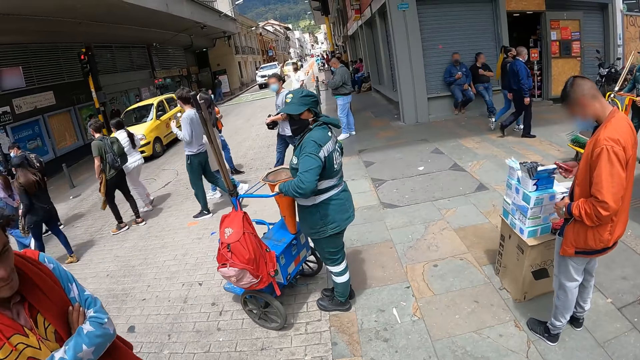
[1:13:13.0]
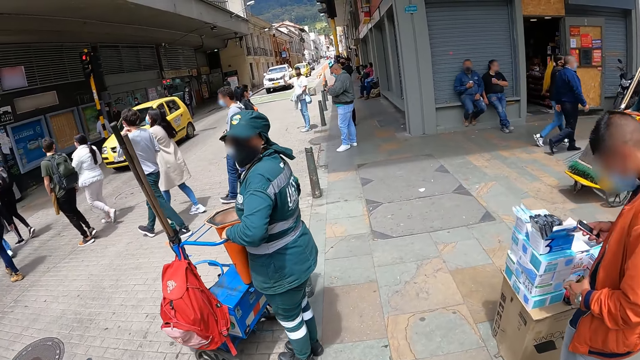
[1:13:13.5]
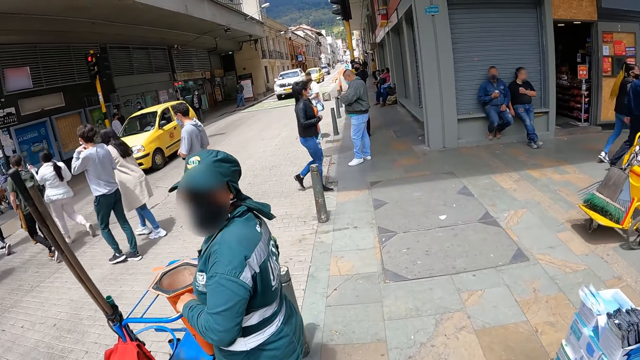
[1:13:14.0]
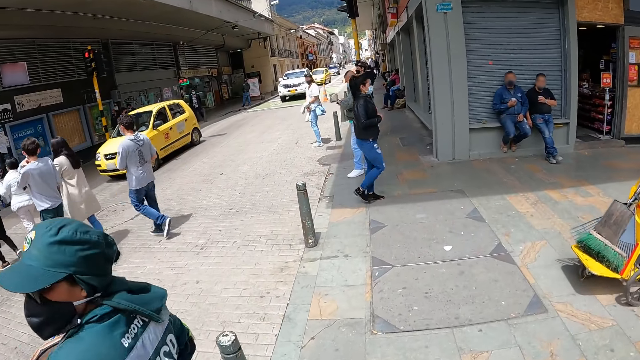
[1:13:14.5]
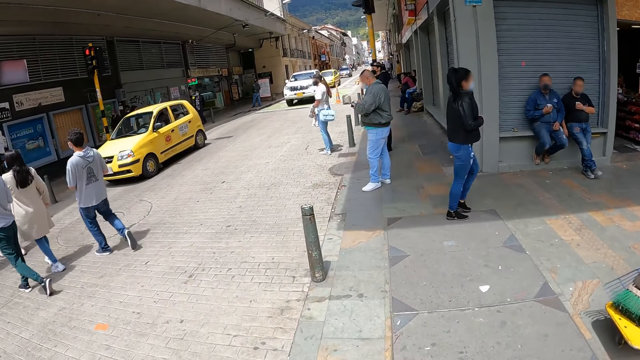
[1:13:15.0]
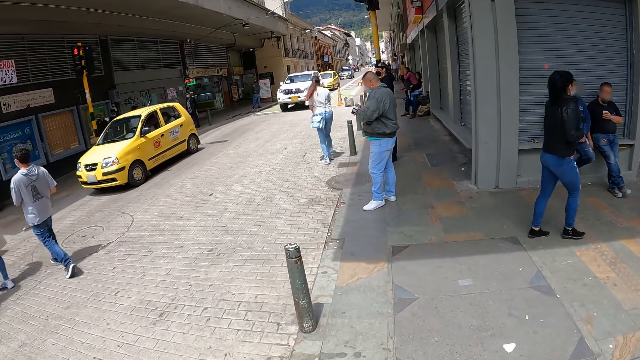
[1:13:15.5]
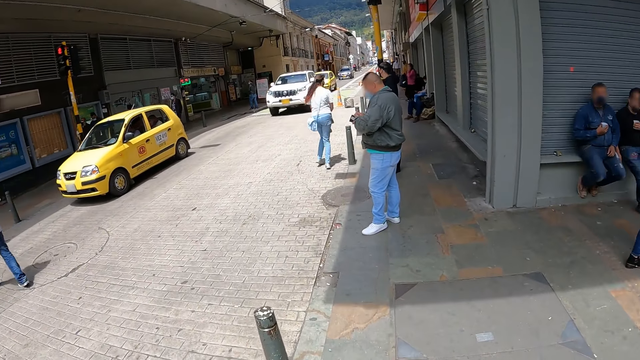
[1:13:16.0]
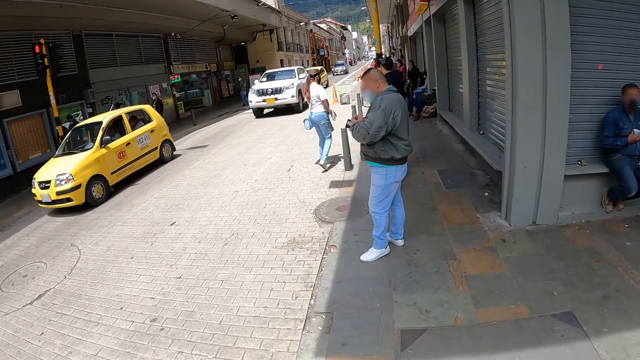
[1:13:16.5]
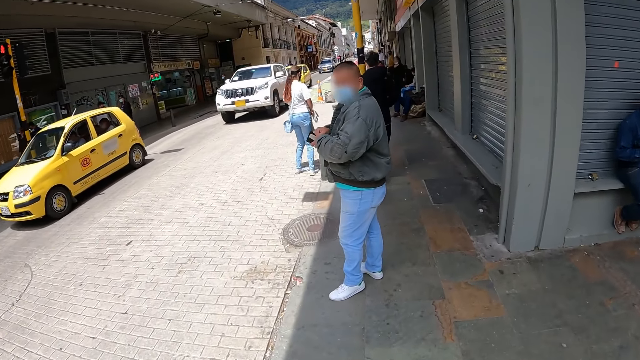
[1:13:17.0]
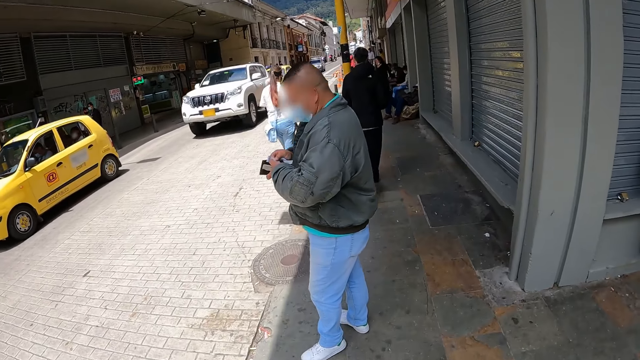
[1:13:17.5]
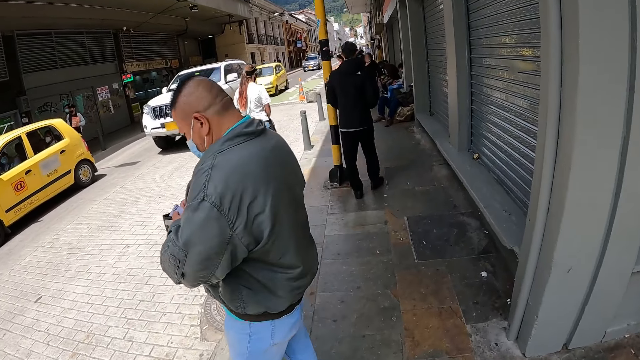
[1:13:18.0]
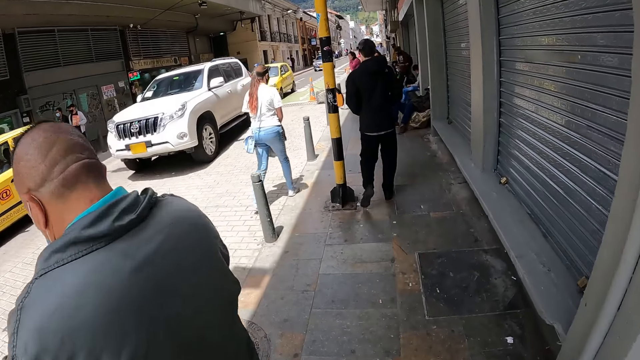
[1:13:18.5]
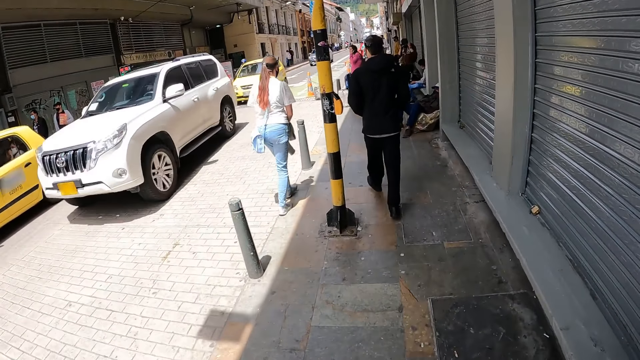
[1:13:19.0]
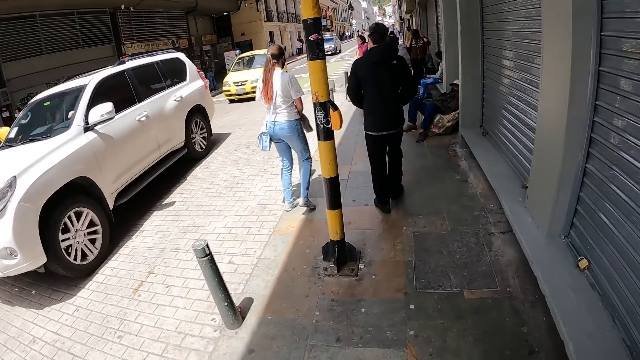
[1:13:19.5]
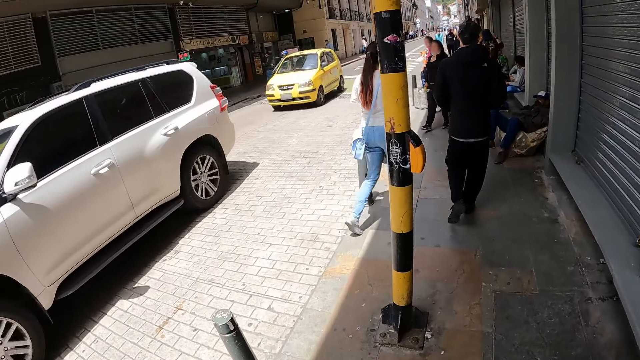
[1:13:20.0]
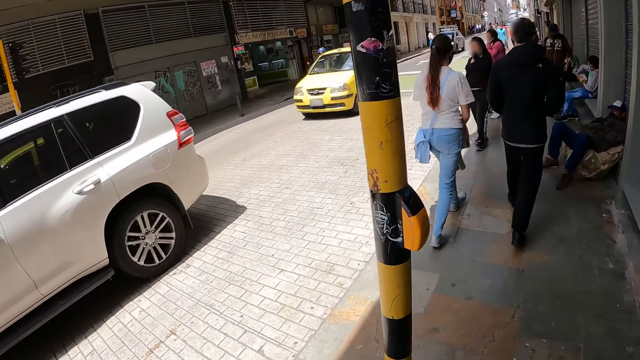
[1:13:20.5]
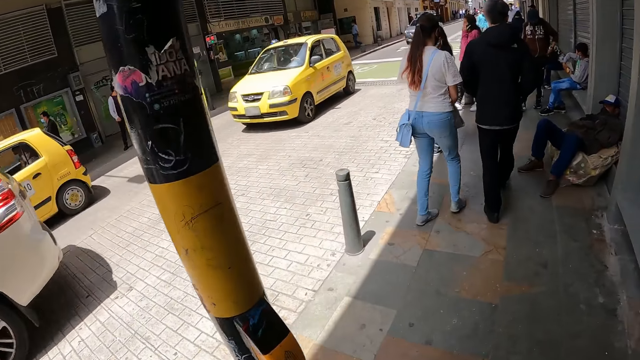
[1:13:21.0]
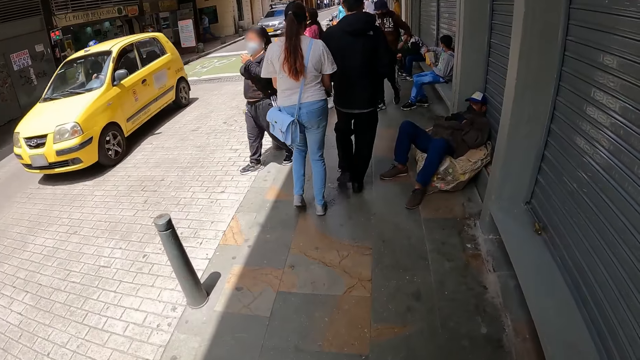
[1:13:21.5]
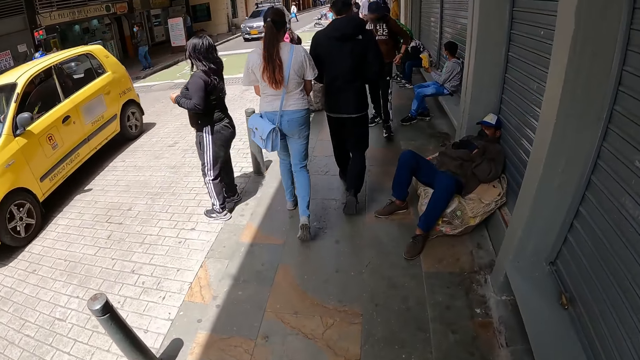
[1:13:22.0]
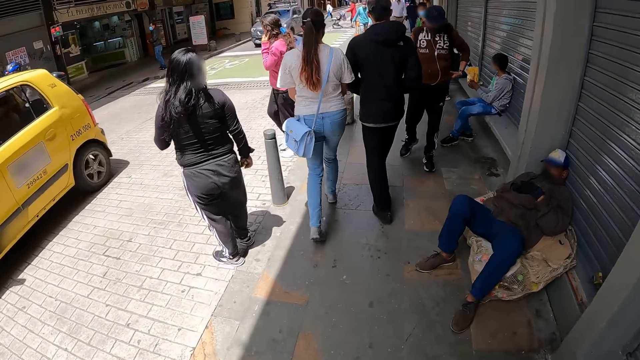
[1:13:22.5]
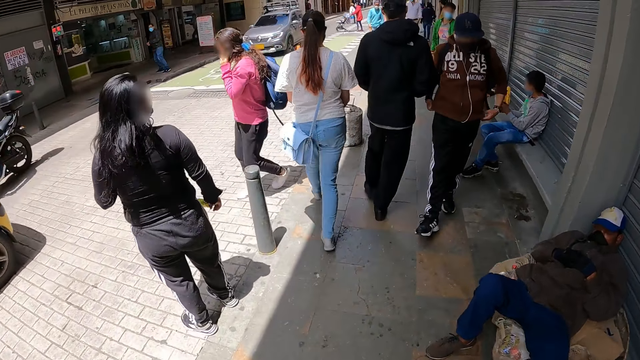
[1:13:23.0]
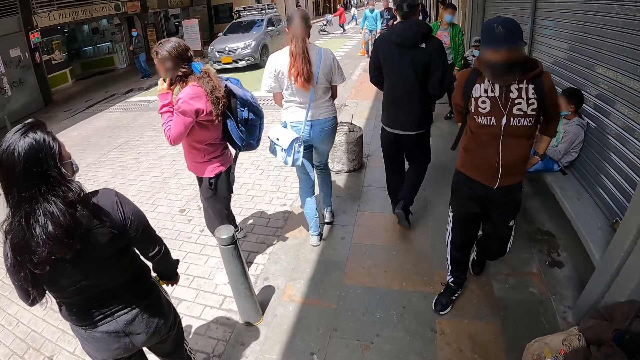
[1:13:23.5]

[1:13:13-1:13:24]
The camera wearer walks along a pavement.

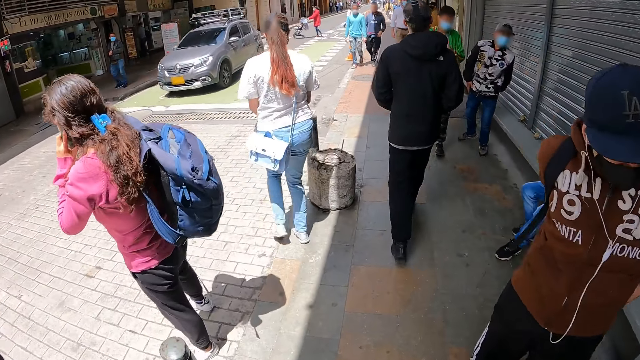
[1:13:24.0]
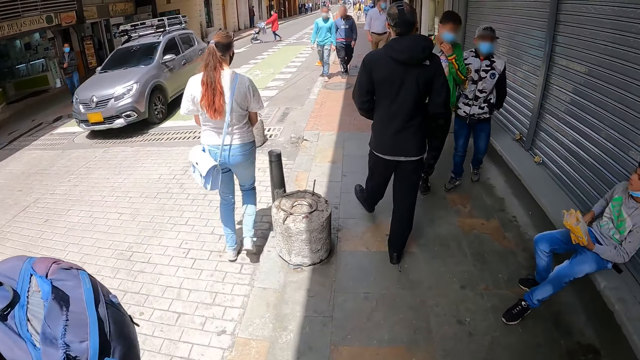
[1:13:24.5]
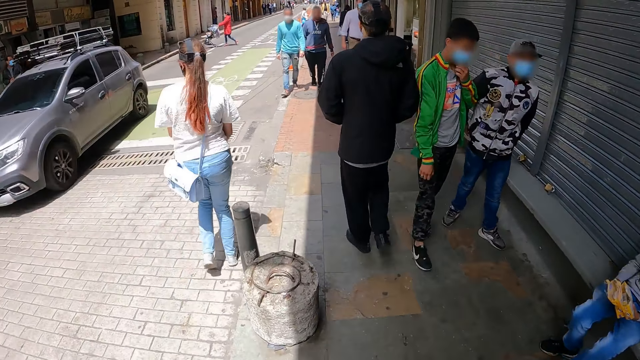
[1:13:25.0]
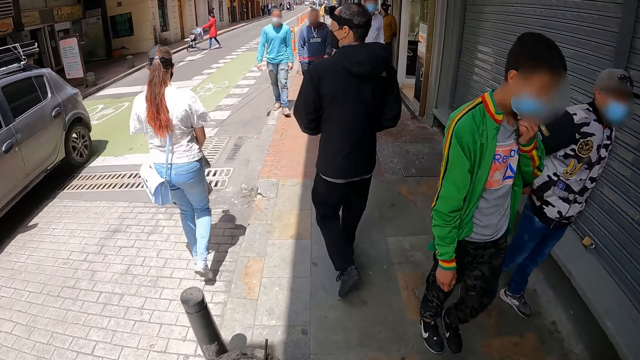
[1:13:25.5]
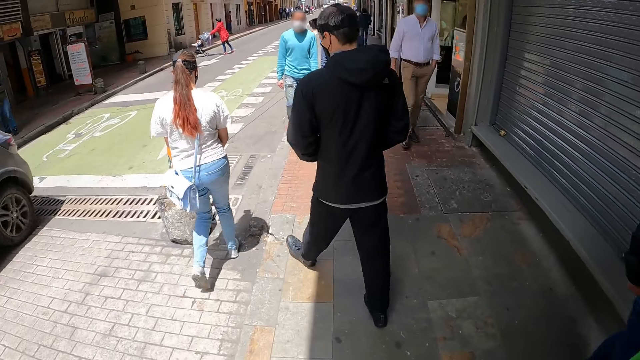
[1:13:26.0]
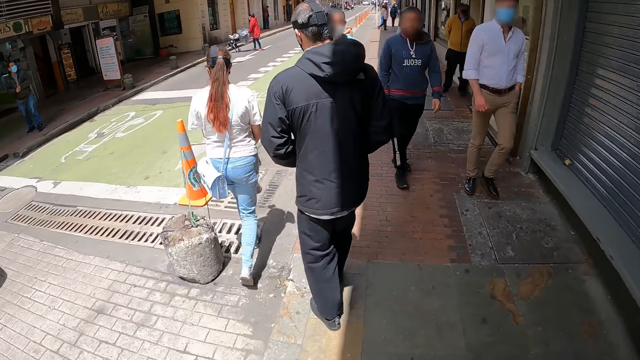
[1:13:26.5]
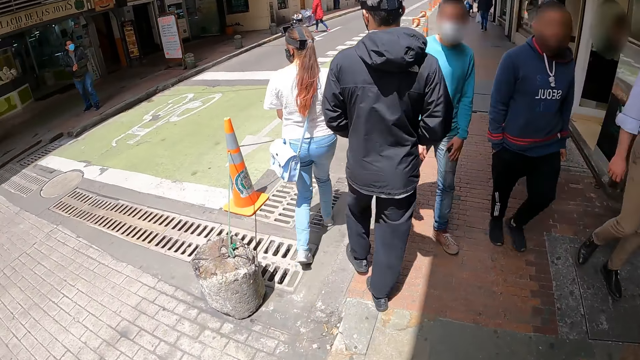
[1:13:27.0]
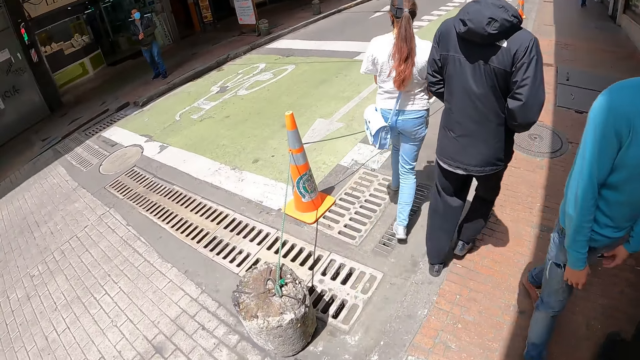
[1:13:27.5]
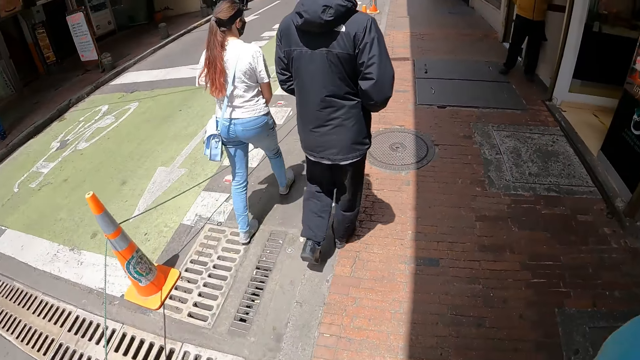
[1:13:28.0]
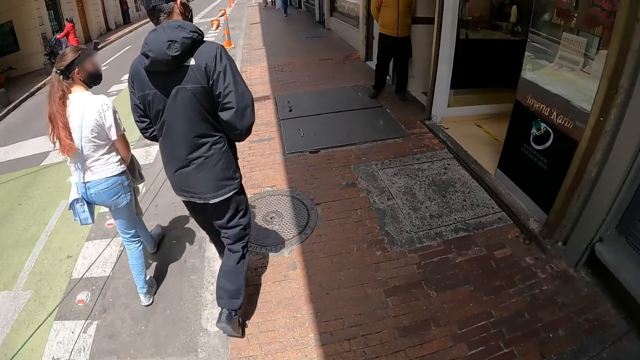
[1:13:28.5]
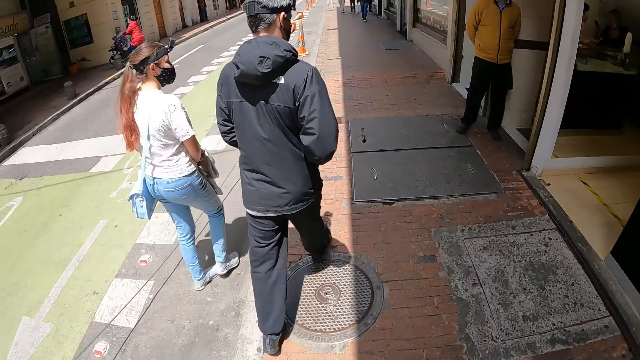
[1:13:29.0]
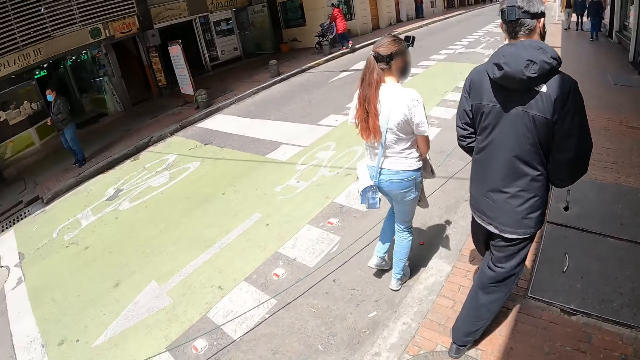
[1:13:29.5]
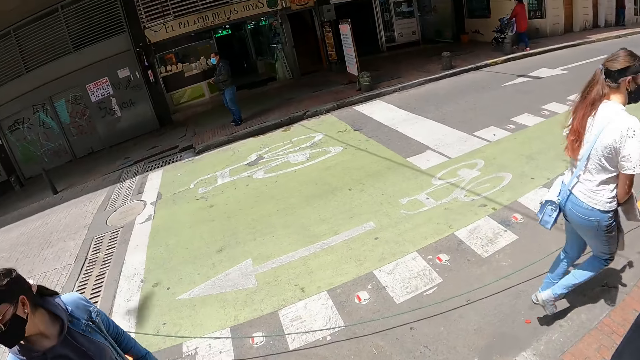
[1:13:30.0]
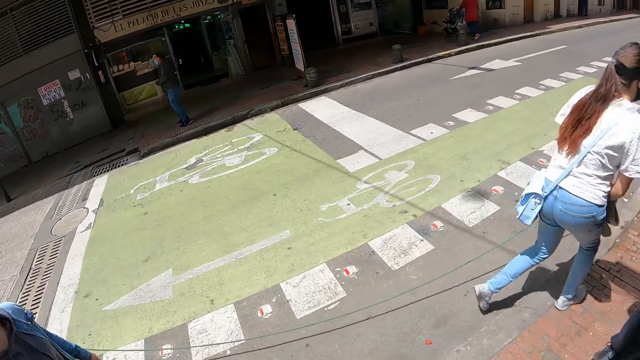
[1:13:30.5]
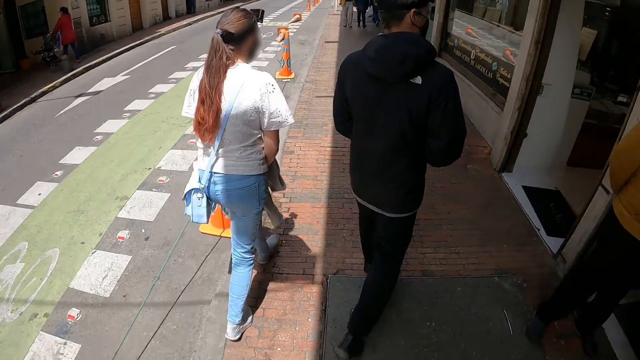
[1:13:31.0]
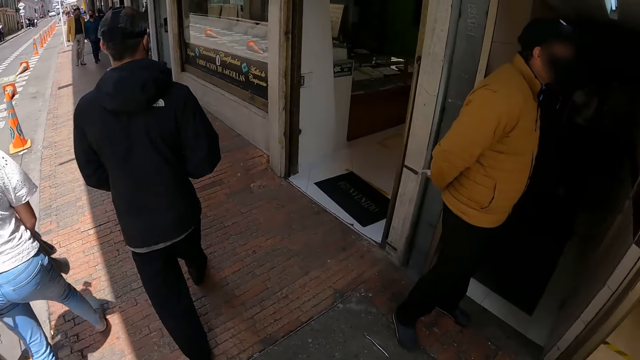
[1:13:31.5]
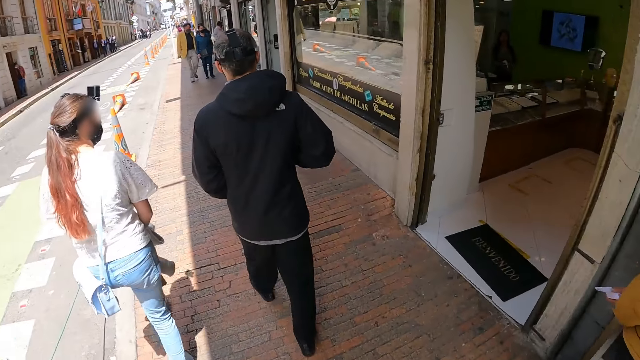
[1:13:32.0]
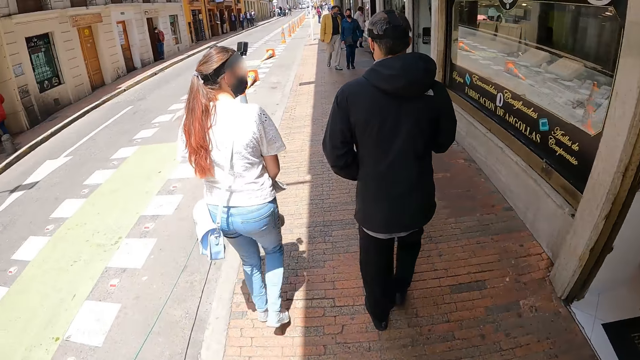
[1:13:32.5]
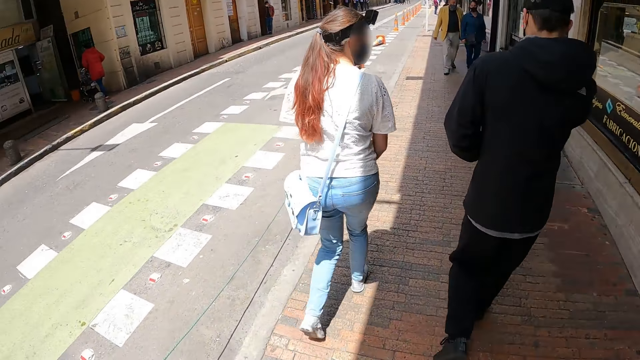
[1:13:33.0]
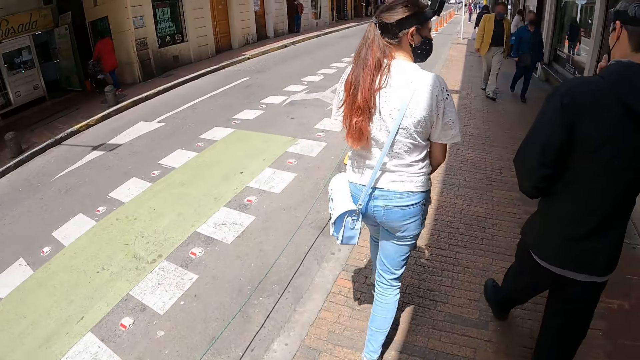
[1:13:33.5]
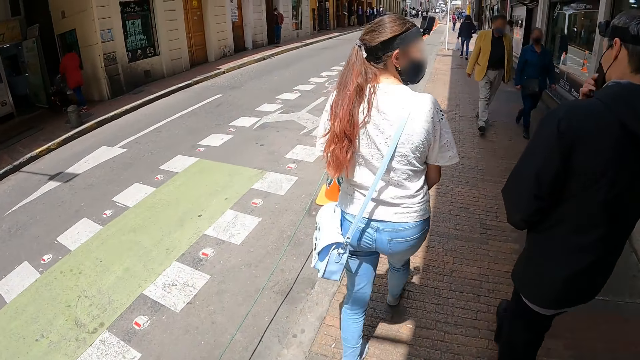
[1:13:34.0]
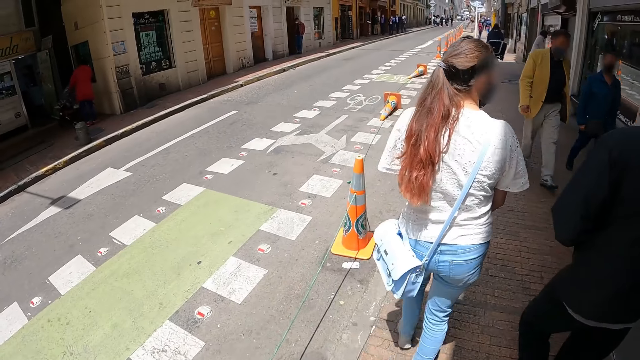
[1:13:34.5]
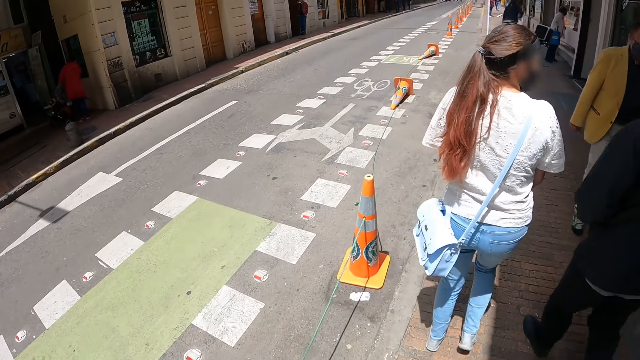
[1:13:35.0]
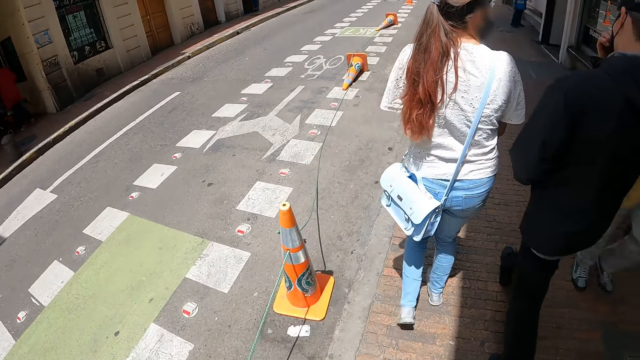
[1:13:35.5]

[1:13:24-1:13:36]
The camera wearer looks around.
